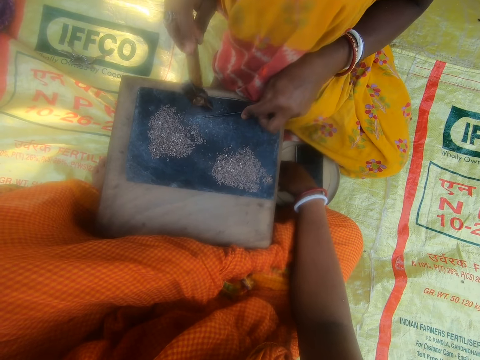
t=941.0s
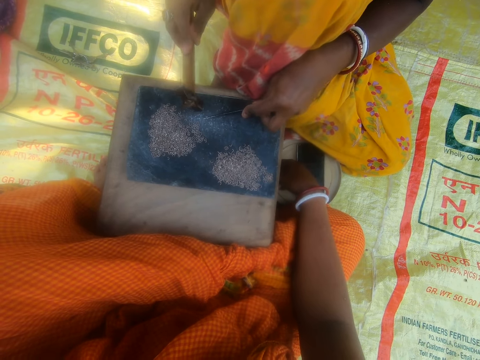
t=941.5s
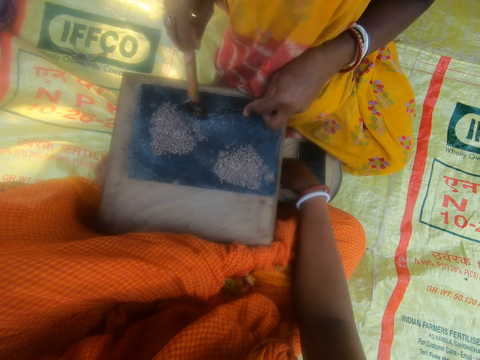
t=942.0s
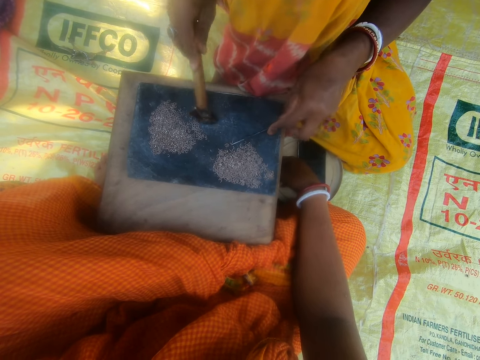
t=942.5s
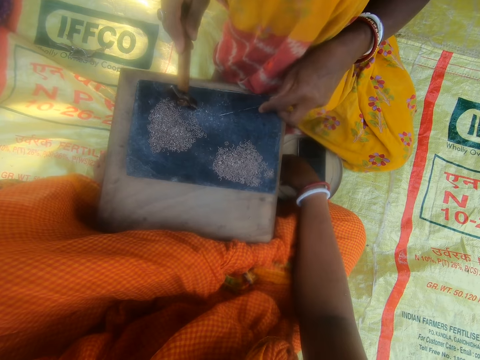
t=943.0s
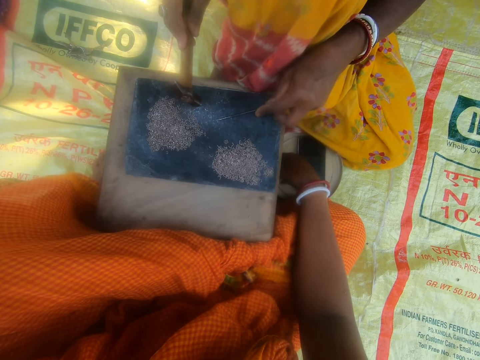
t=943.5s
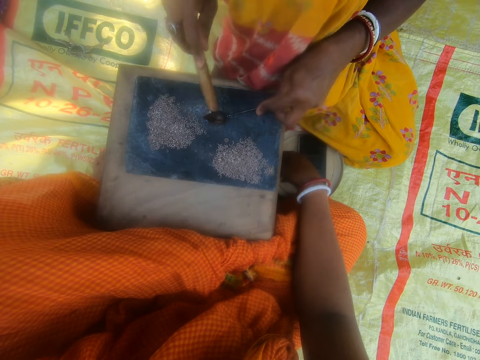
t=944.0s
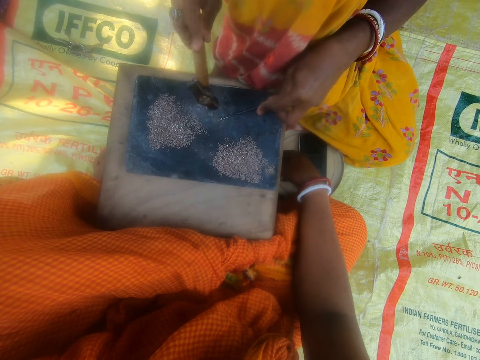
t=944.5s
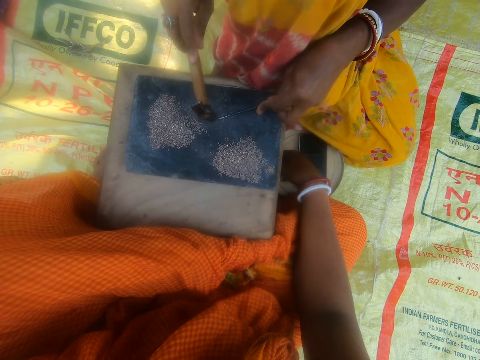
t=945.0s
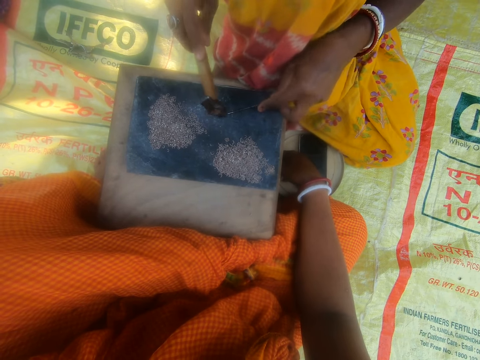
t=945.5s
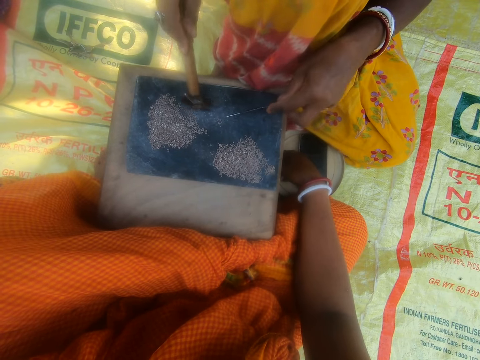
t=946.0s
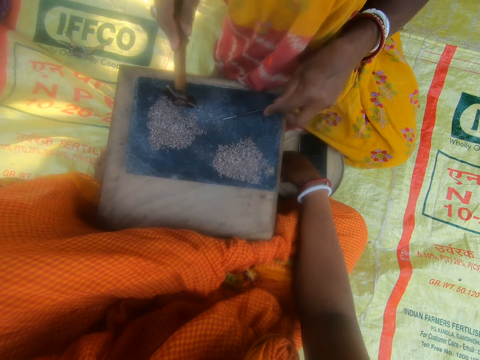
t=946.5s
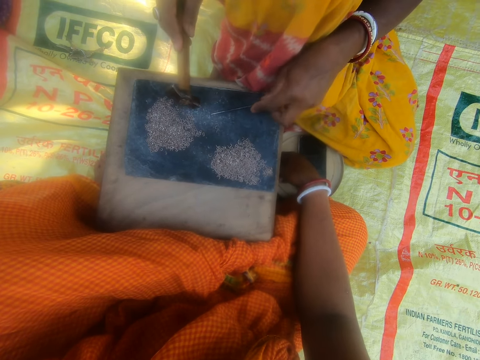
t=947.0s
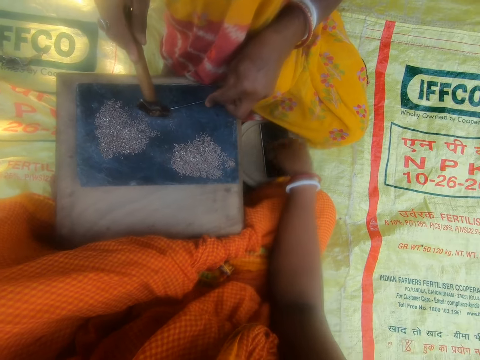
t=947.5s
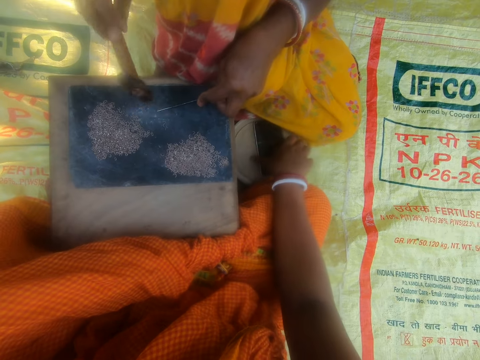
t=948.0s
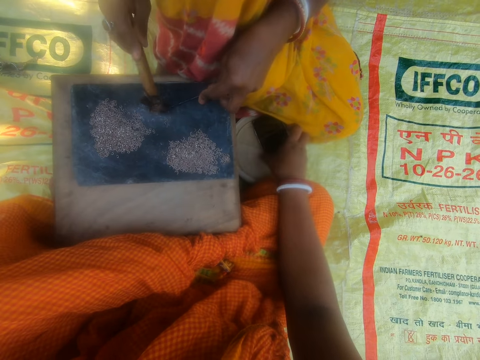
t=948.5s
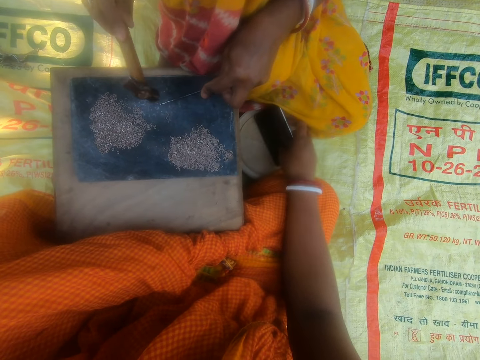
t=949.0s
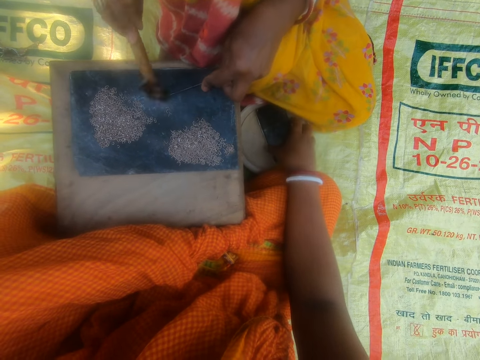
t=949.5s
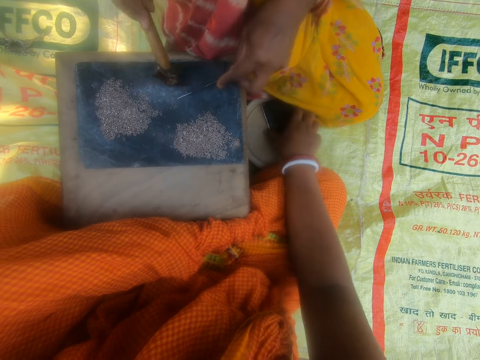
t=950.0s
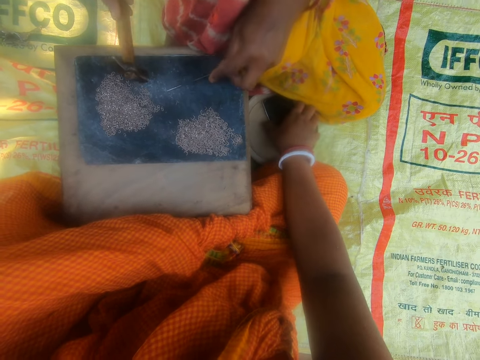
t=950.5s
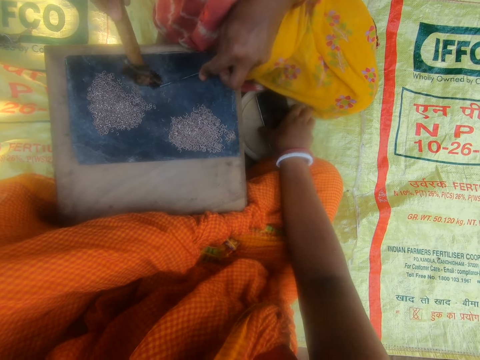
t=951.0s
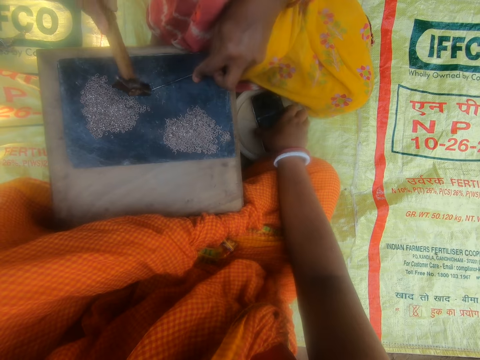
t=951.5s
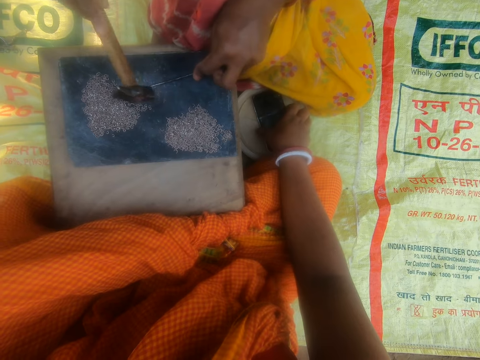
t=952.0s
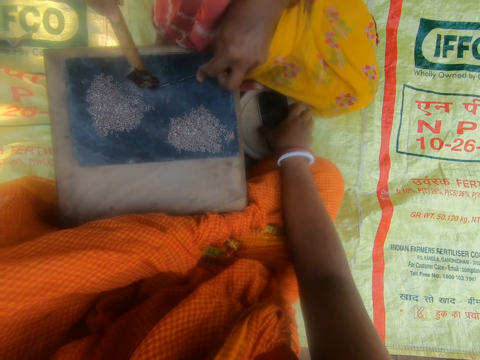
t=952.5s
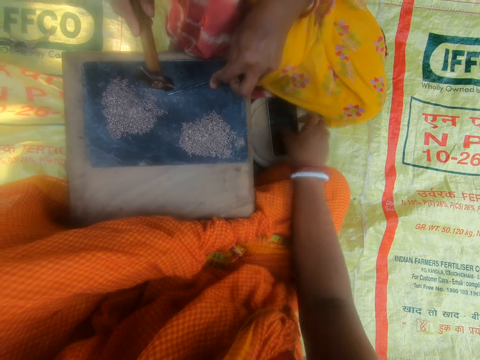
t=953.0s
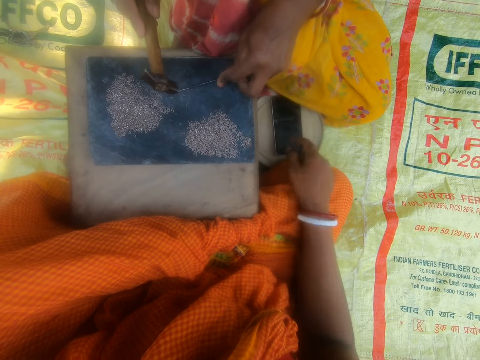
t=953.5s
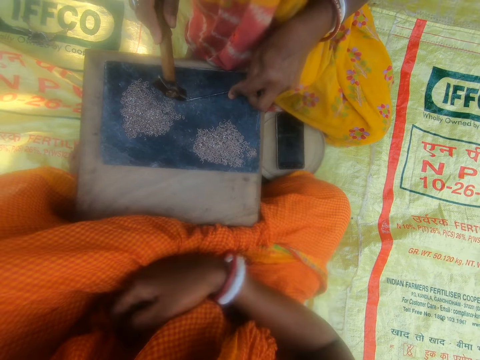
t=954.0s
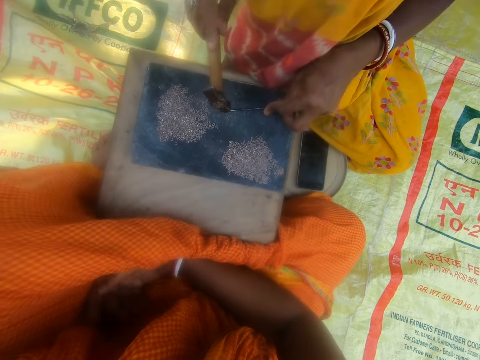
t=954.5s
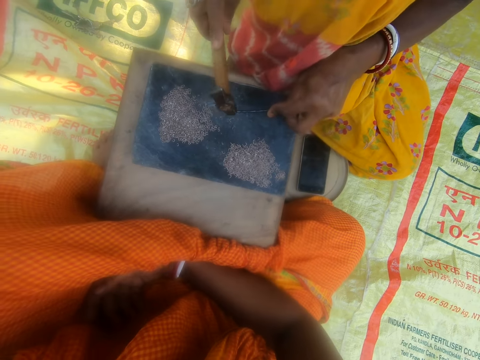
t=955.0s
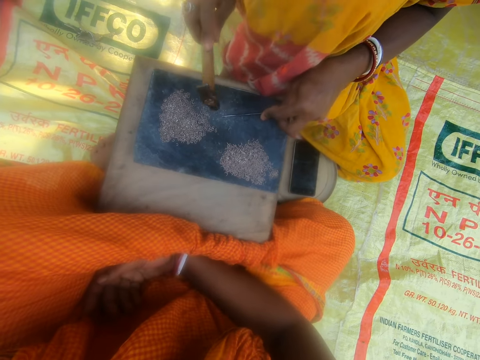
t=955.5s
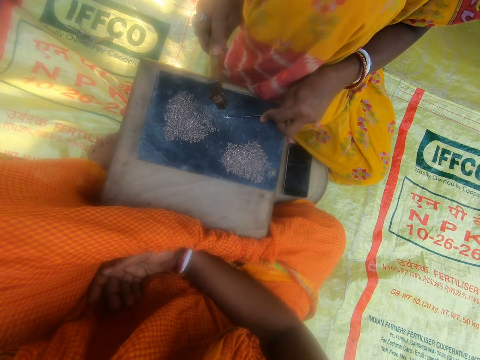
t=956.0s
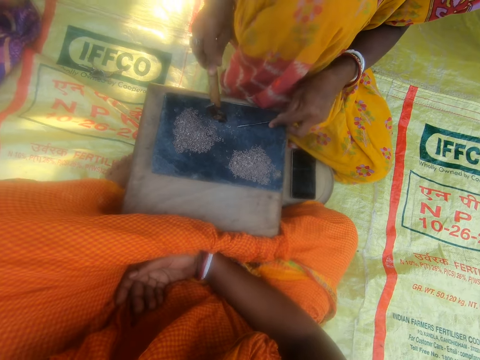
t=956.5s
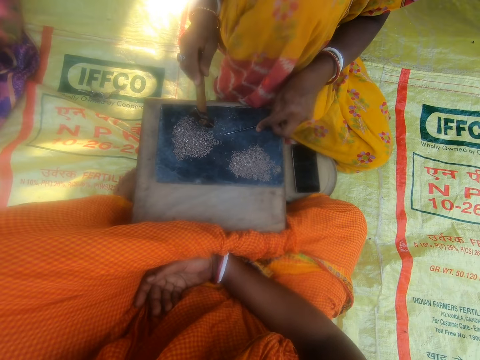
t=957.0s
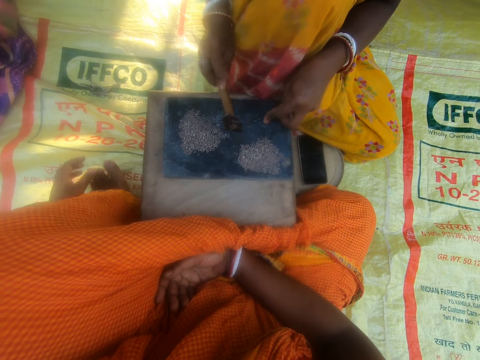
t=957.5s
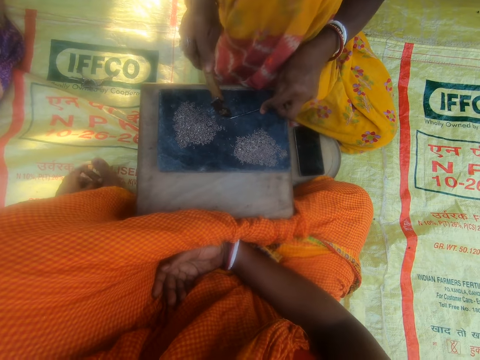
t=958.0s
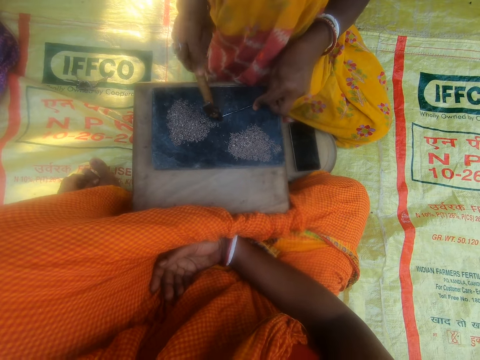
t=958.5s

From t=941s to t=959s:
The camera wearer picks up the phone. They hold the phone. A lady holds the hammer and hammers the metal into crystals.

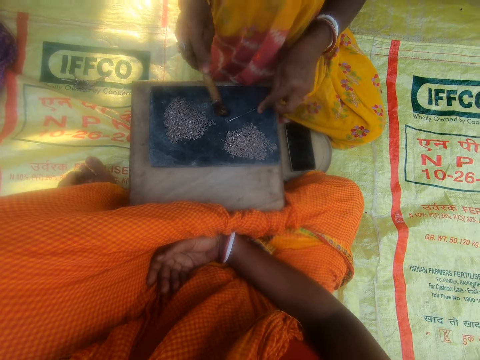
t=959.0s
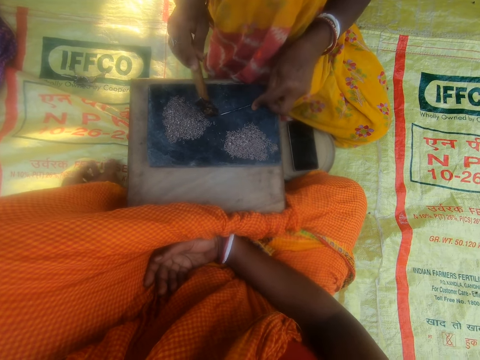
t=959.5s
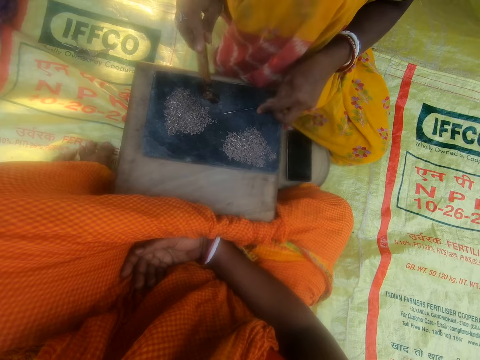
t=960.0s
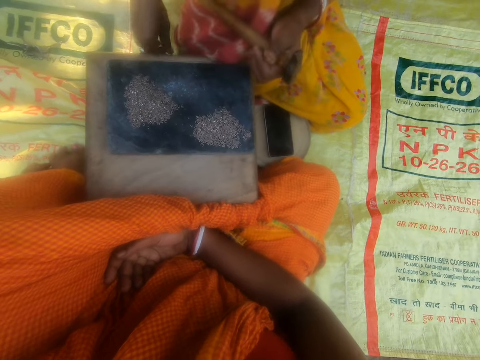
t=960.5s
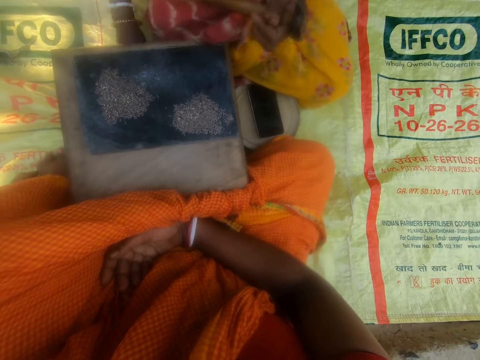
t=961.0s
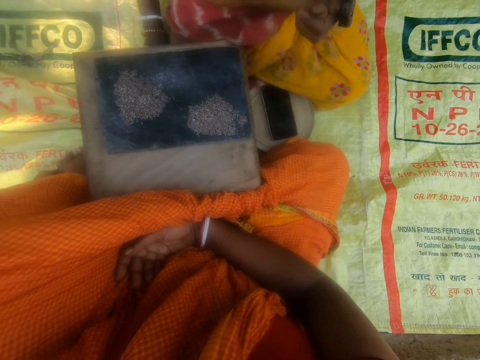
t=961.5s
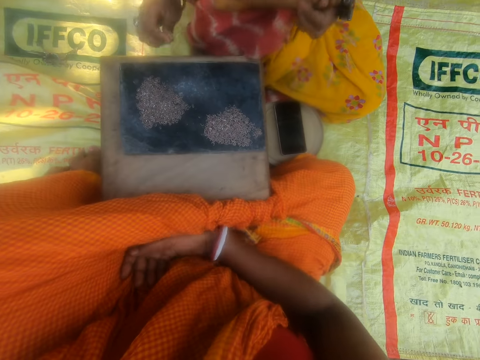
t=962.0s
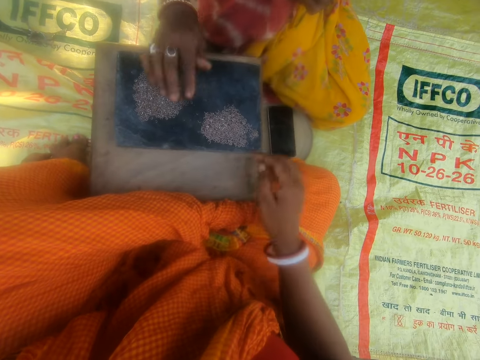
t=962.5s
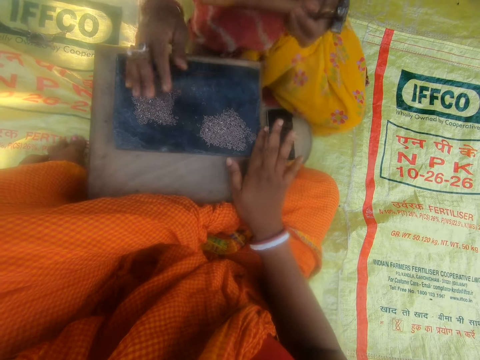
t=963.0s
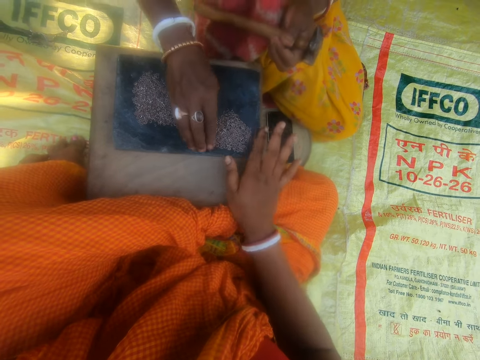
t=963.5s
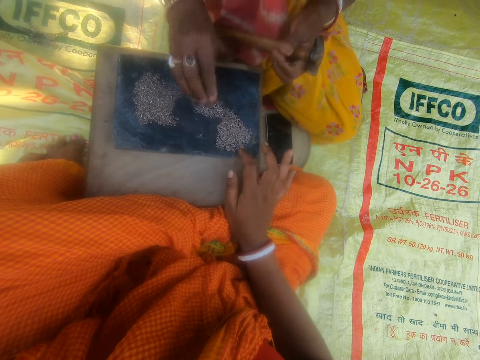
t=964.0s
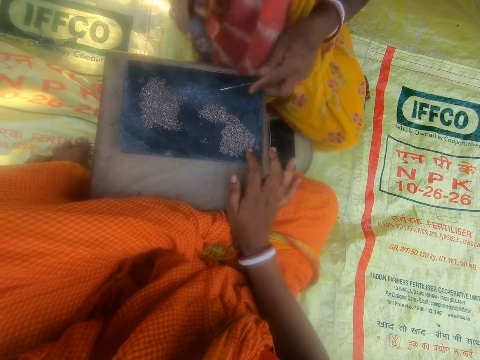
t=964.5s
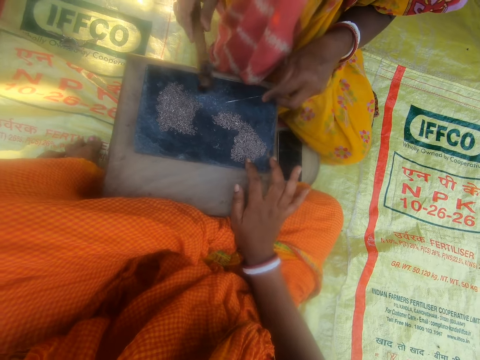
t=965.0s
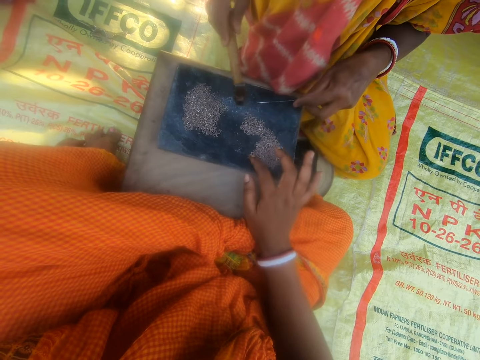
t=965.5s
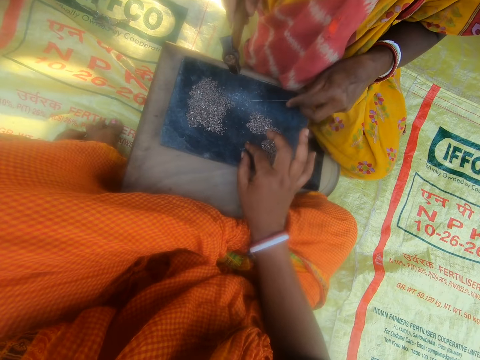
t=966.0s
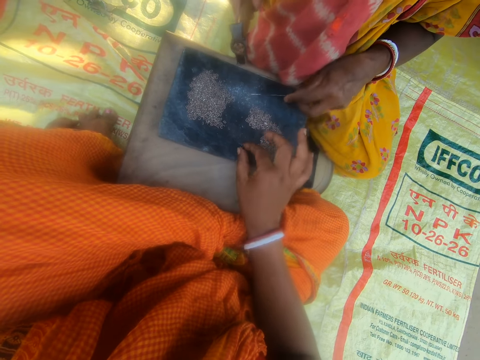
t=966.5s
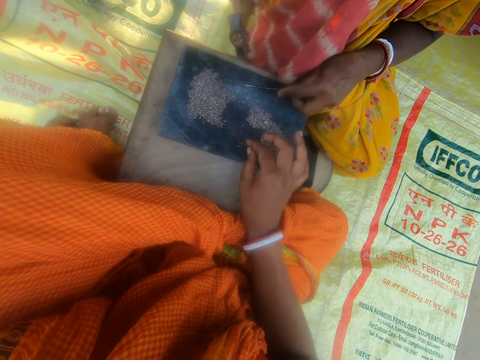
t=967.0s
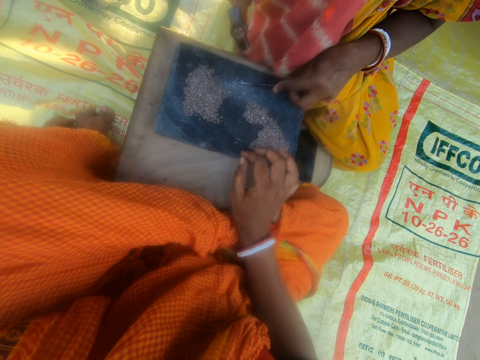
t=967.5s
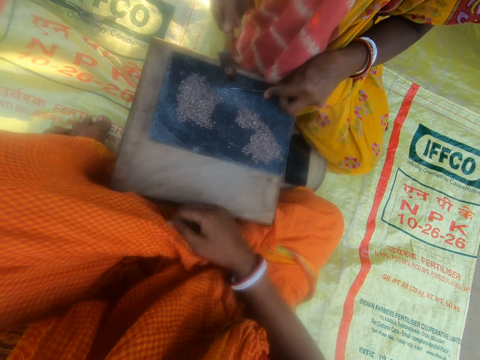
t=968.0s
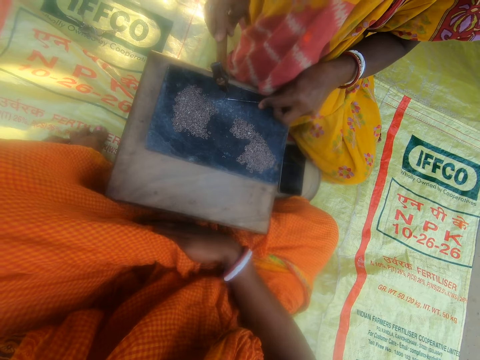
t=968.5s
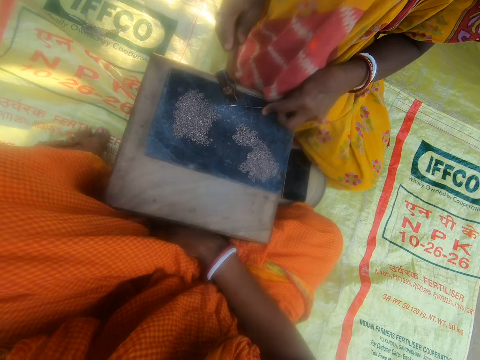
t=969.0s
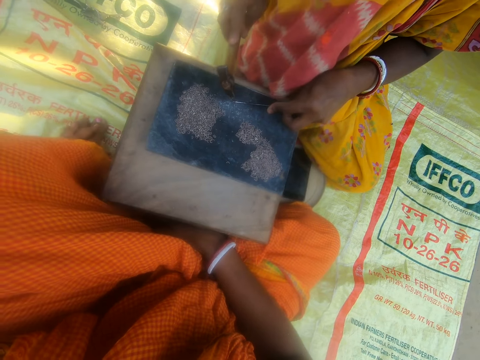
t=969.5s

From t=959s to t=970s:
The woman passes the hammer from the right to the left hand. The camera wearer fixes something. The woman holds the hammer. The camera wearer puts something on the board. The woman puts the crystals together. The camera wearer touches the pieces of metal. The woman picks up the pieces of metal. The camera wearer picks up the crystals. The woman hammers the metal into crystals. The camera wearer touches the pieces of metal.
